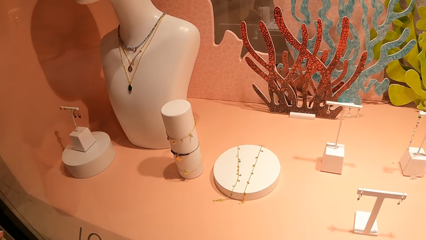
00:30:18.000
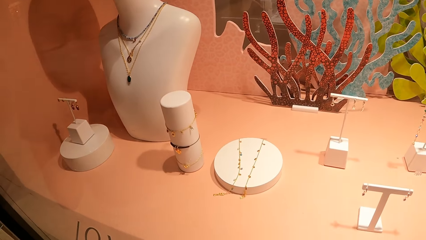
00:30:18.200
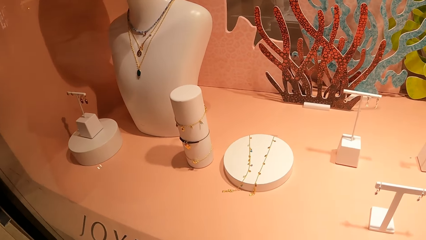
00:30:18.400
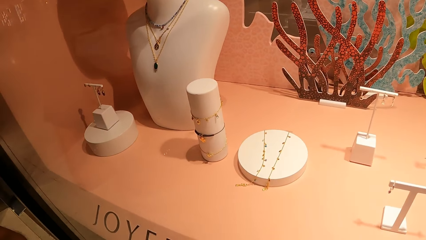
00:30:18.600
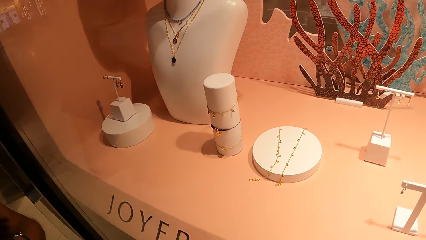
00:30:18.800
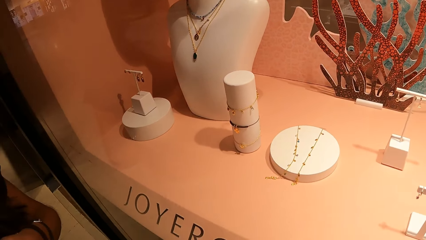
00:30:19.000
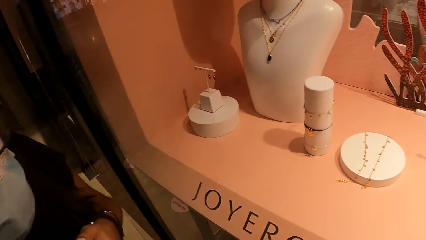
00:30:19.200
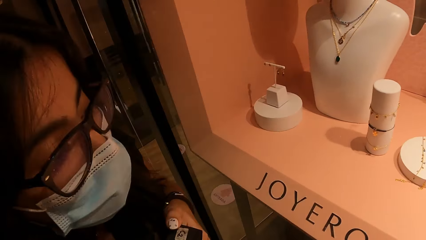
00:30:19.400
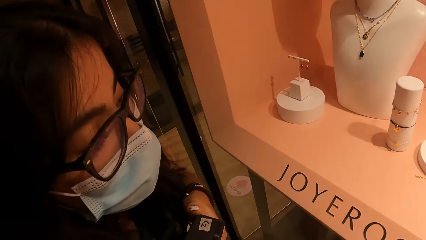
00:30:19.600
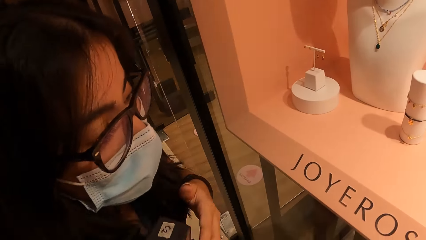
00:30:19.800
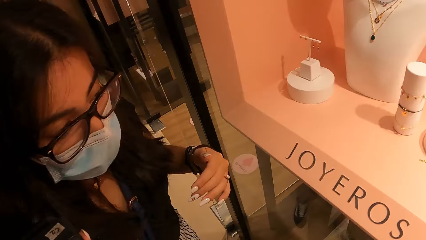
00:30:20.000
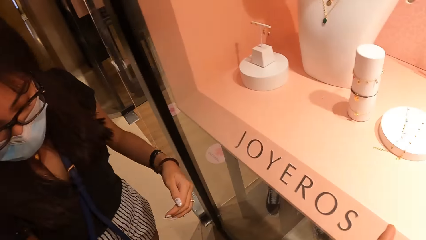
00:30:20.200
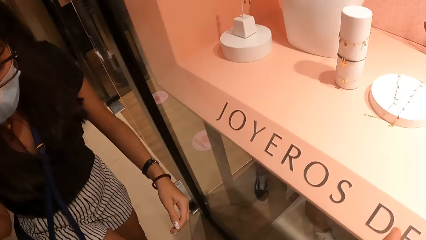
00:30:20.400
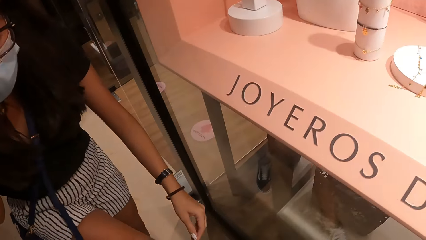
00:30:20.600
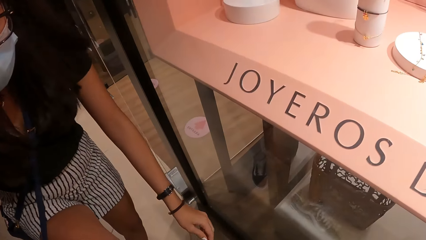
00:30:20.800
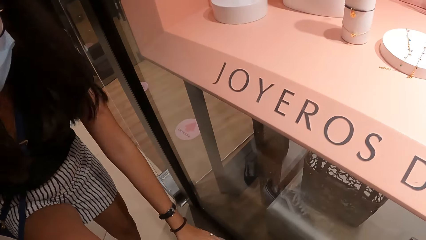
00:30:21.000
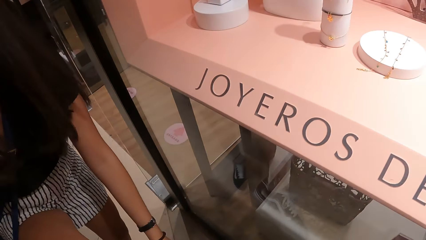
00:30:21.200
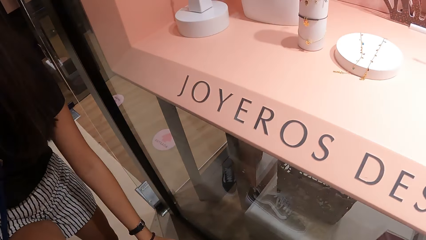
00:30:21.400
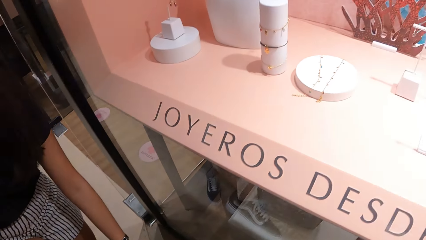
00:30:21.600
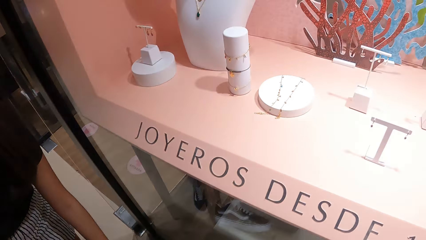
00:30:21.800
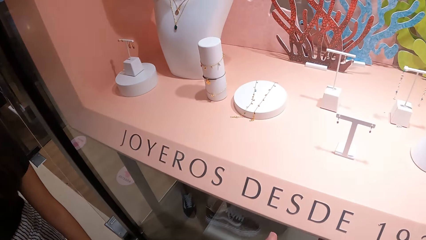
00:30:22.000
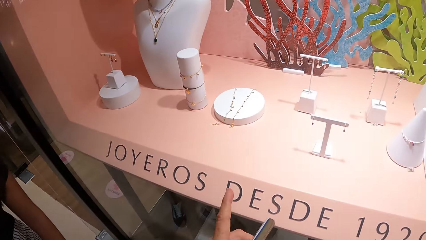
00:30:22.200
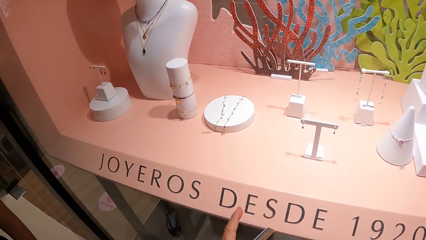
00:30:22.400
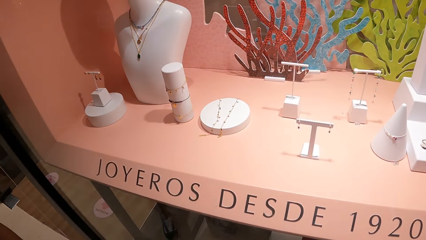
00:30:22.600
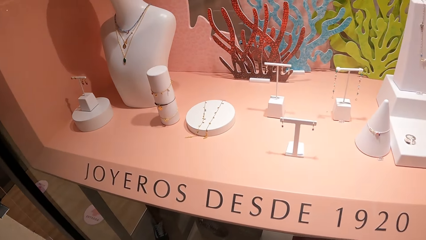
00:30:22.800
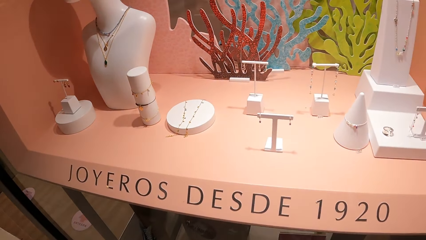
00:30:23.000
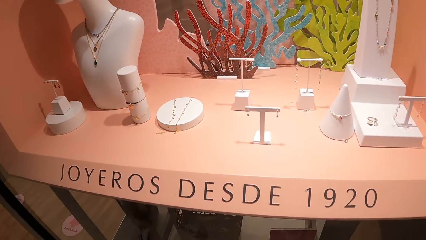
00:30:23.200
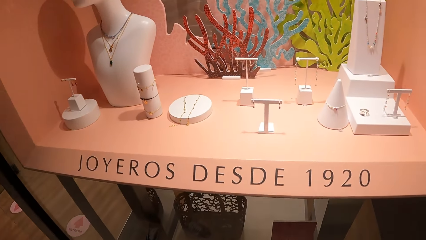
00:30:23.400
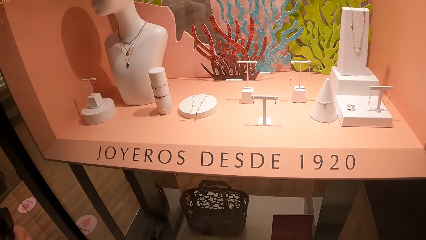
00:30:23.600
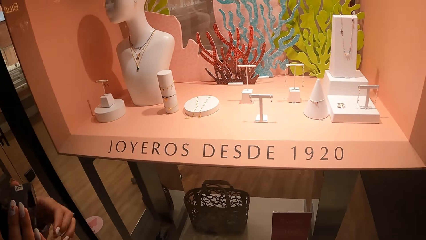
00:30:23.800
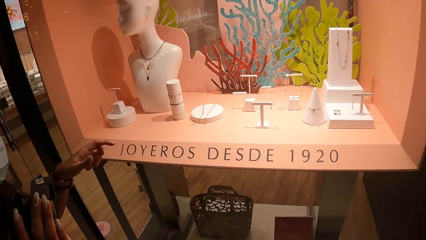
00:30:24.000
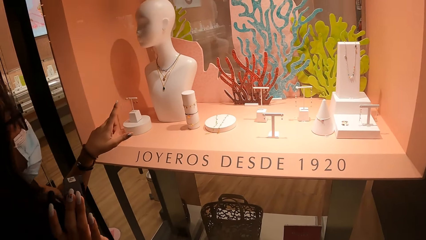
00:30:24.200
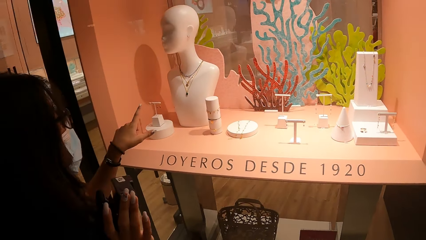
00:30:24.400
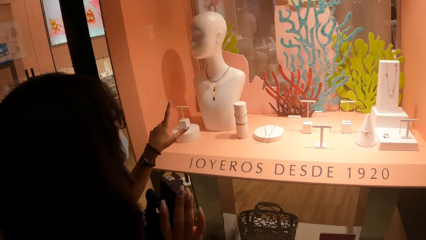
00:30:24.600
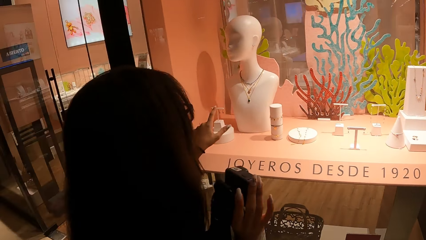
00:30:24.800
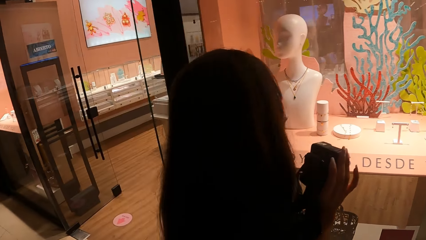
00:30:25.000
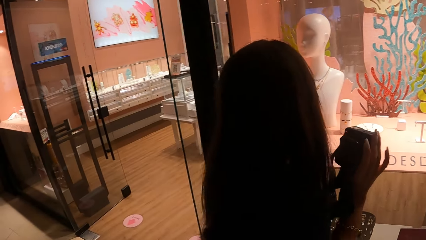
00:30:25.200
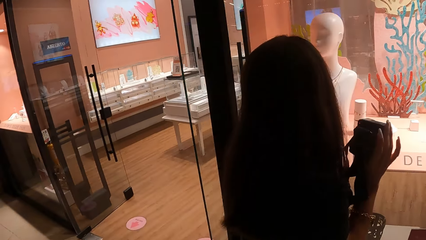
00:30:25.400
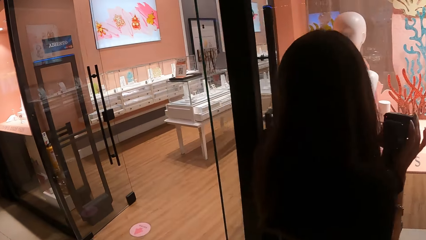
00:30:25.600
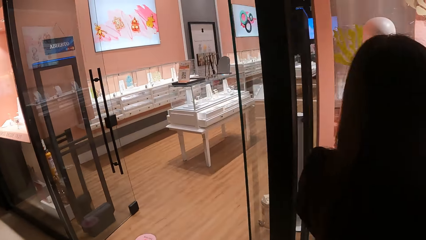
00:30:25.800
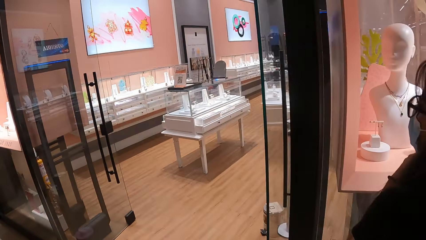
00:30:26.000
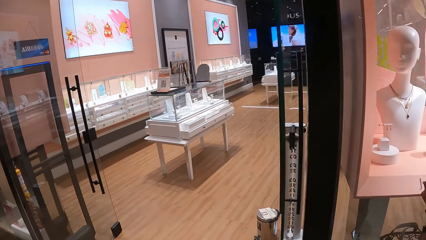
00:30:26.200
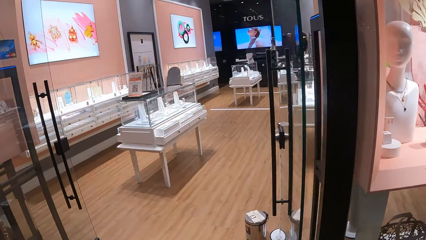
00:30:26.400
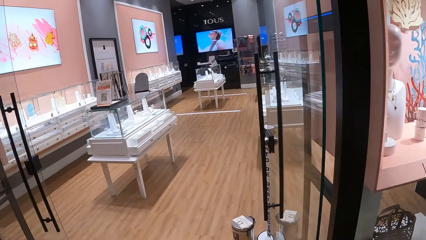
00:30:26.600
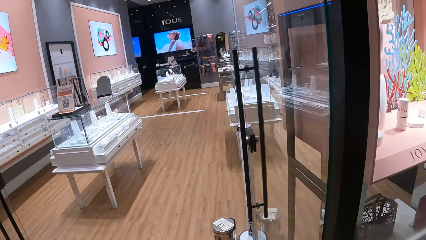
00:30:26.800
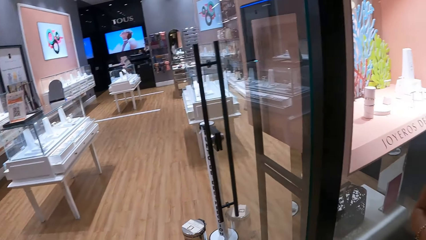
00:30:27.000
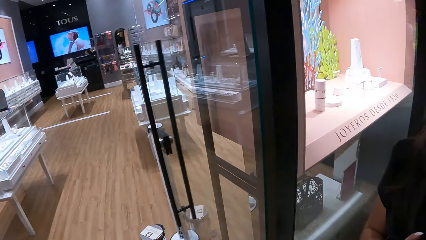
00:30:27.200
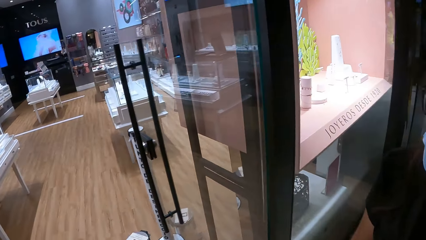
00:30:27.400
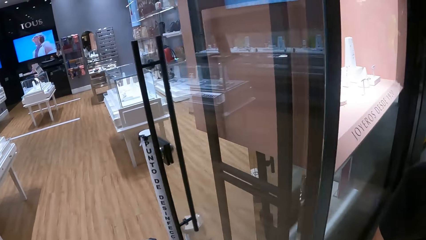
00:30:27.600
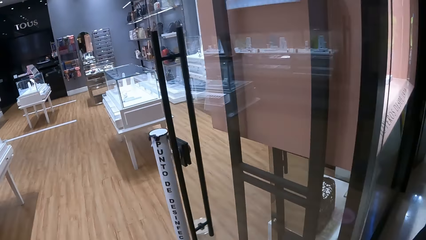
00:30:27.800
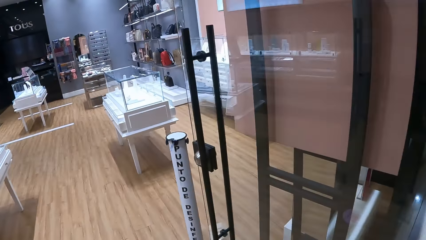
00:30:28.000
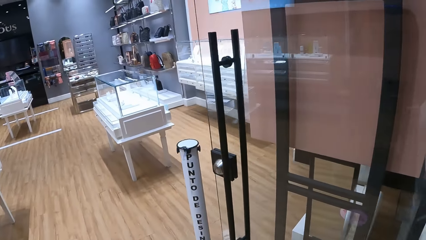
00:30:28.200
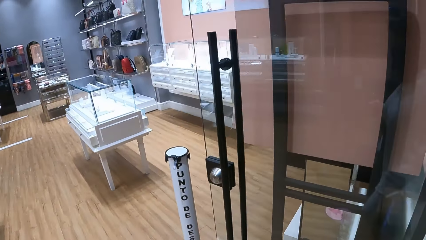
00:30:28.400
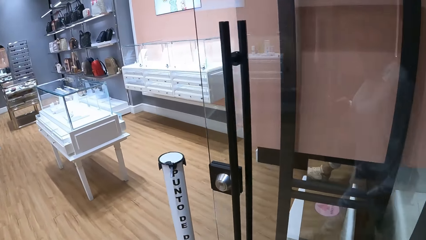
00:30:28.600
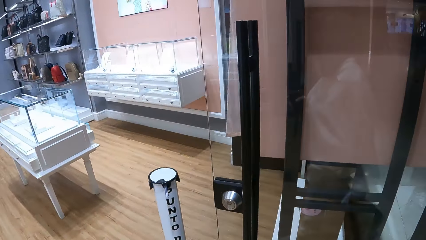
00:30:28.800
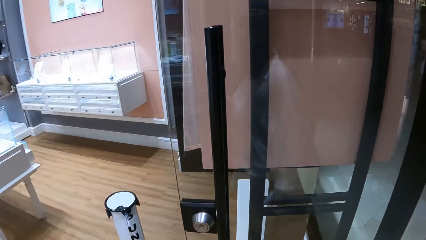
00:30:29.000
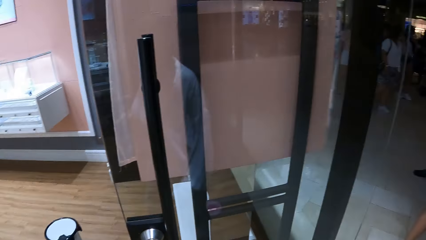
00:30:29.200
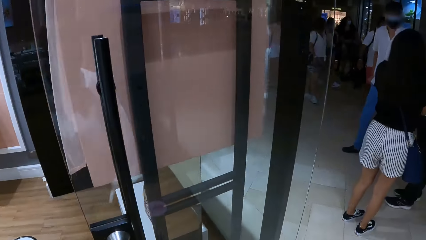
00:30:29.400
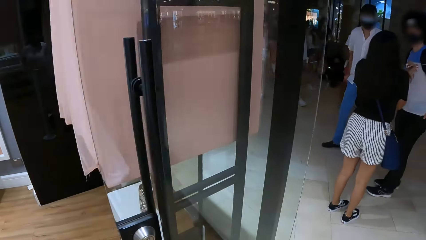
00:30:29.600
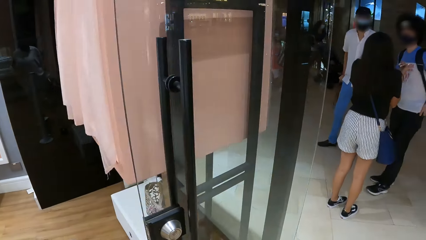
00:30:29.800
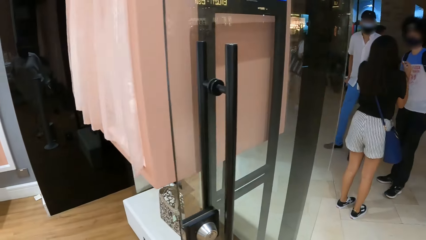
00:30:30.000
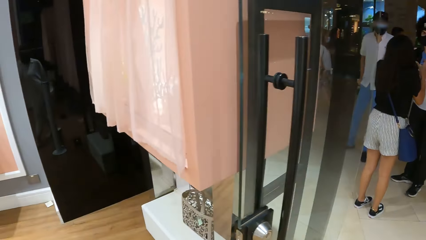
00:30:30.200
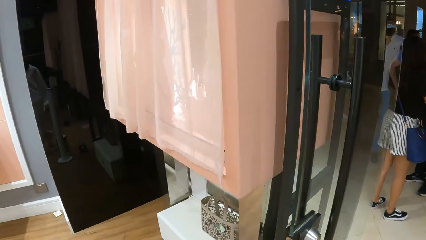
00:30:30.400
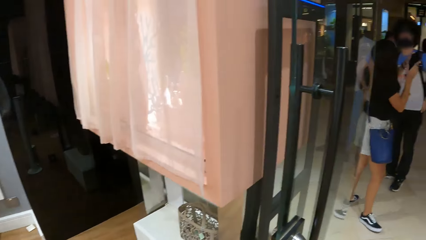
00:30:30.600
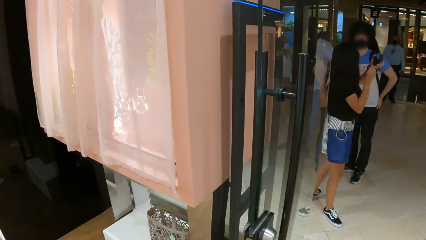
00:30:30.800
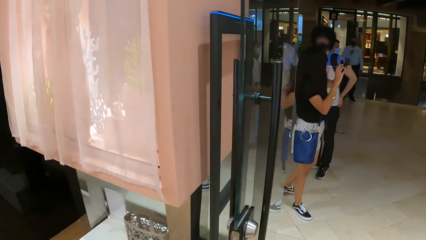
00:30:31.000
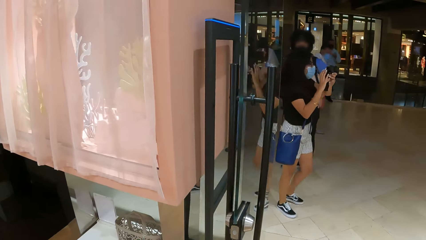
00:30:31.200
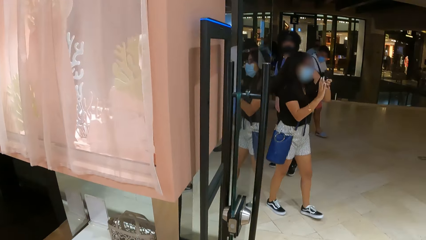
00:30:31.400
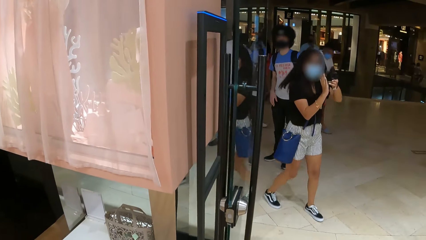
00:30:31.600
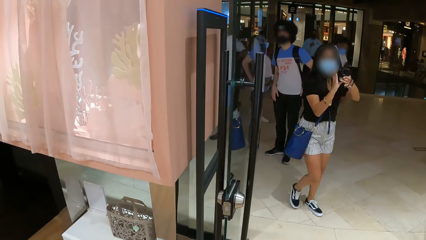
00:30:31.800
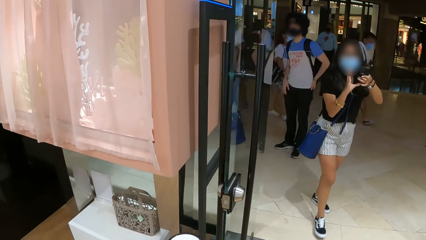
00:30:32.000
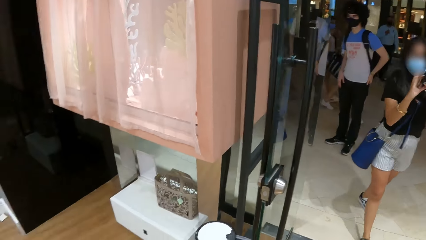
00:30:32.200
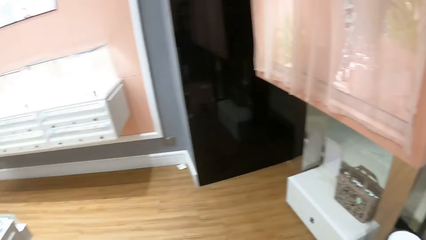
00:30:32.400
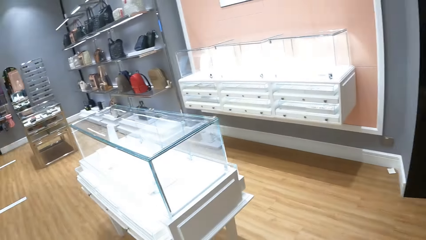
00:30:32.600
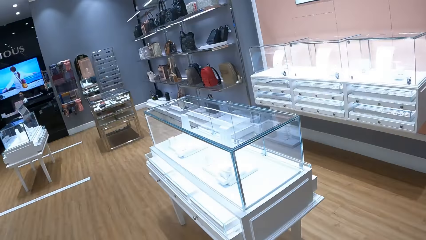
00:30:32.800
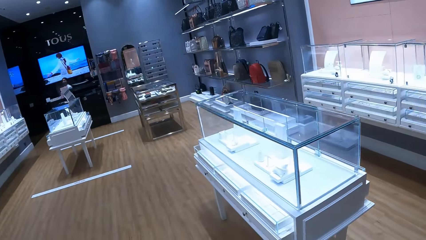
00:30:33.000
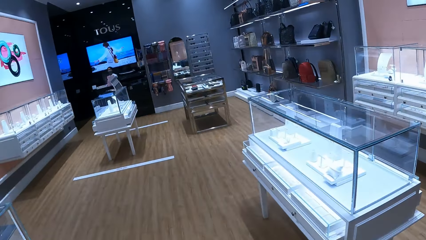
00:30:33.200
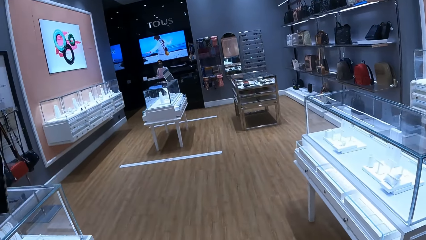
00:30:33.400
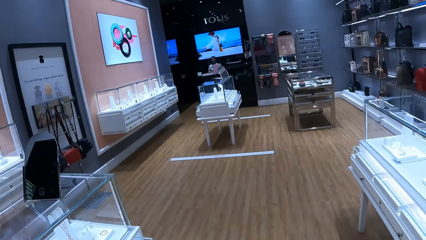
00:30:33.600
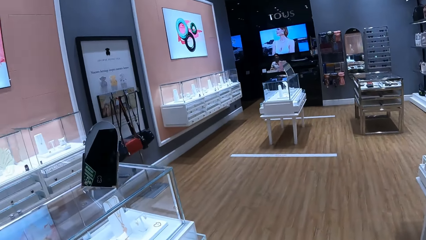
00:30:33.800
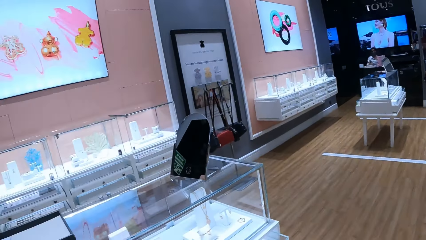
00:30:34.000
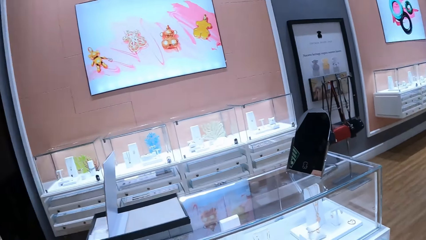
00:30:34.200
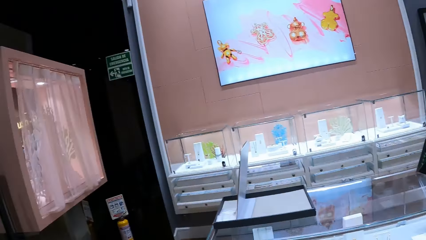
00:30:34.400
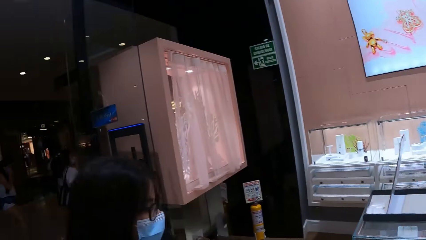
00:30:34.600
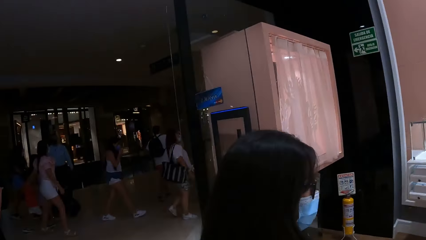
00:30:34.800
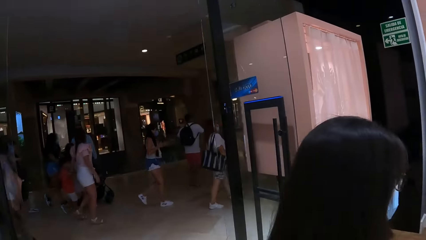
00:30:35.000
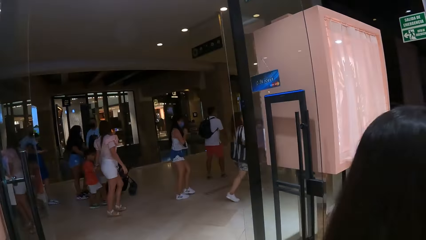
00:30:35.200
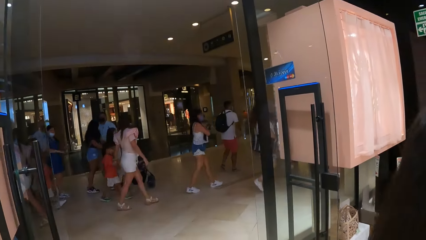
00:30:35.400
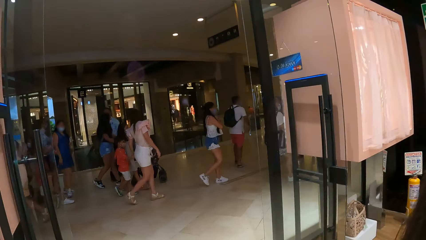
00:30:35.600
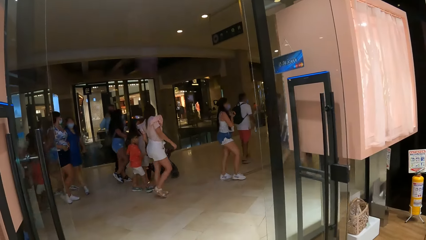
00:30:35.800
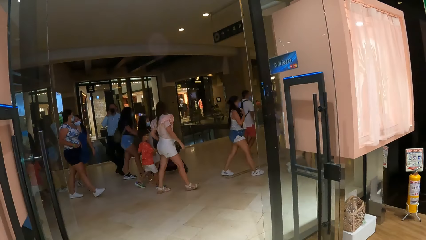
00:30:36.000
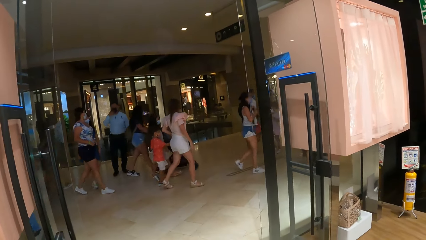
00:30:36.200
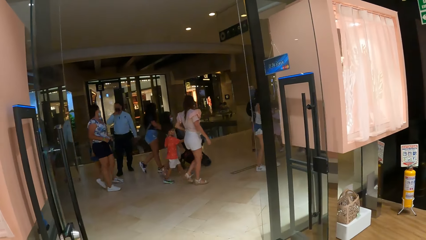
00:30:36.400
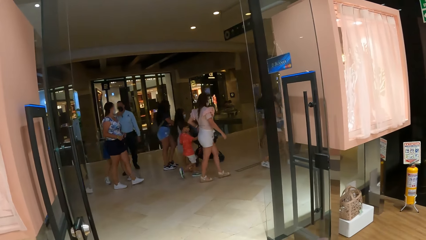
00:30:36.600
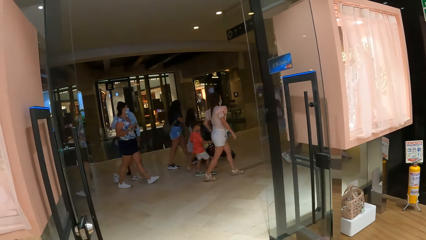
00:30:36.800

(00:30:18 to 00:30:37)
A woman touches the display with her left hand. The woman points out the display with her left hand. The camera wearer walks. They turn around. The woman stands along a man and another man. The woman holds the camera with both hands. The camera wearer turns around.
